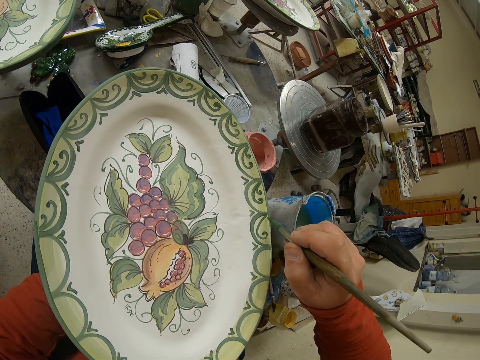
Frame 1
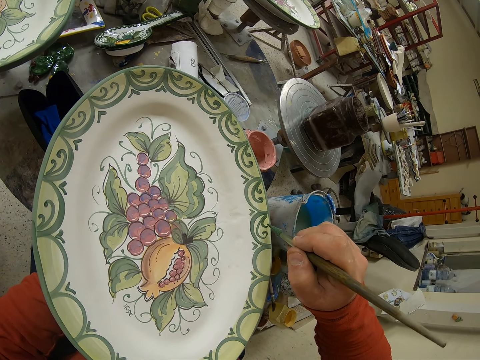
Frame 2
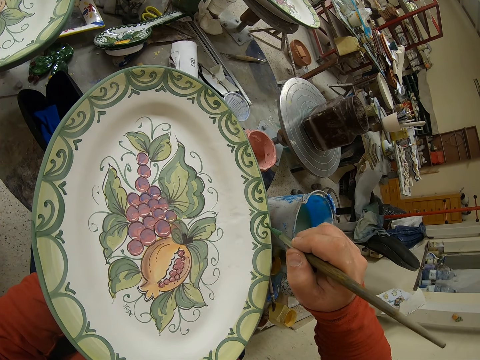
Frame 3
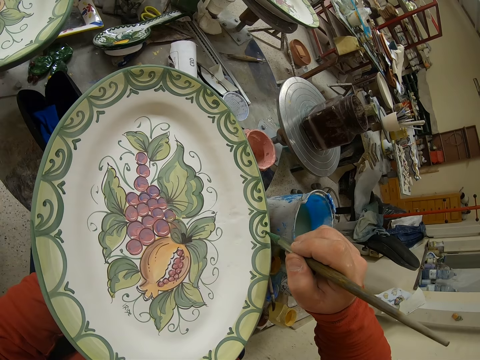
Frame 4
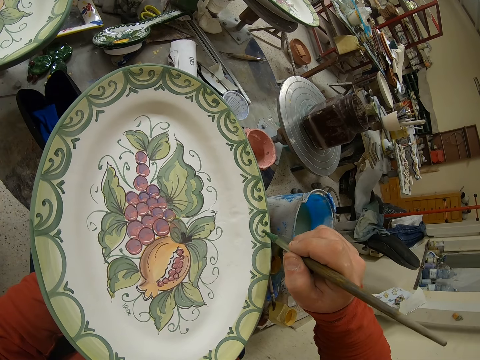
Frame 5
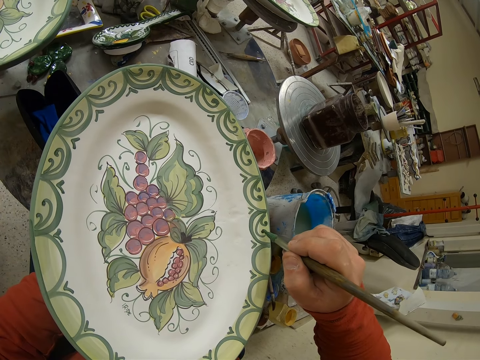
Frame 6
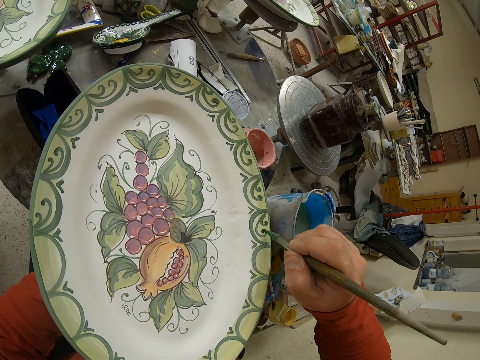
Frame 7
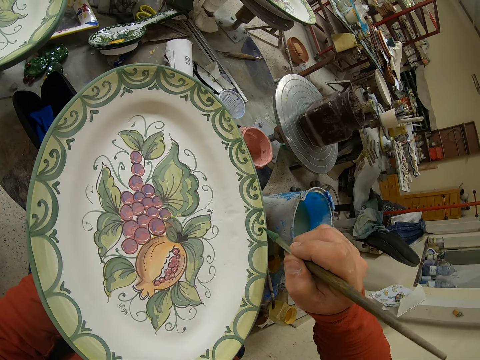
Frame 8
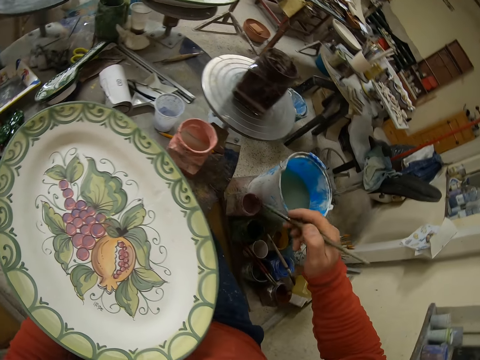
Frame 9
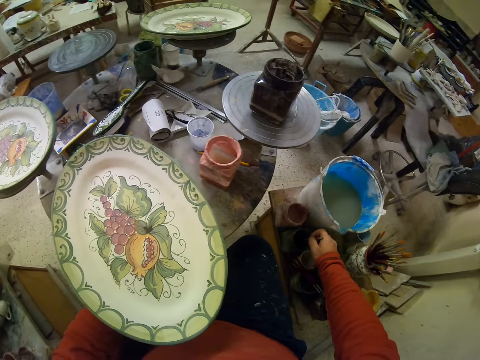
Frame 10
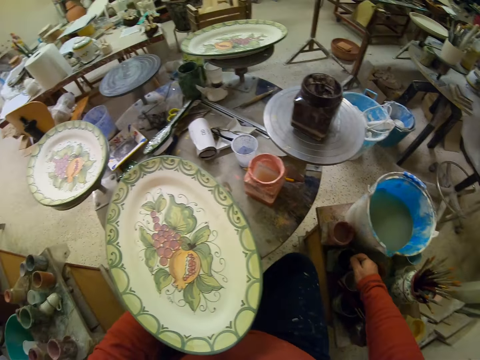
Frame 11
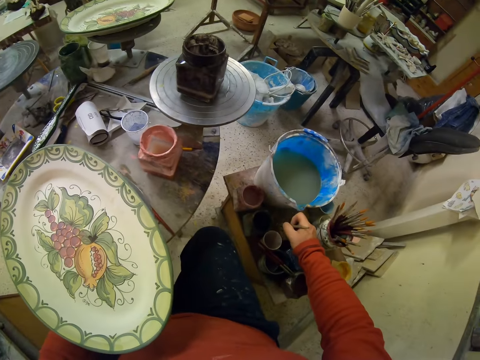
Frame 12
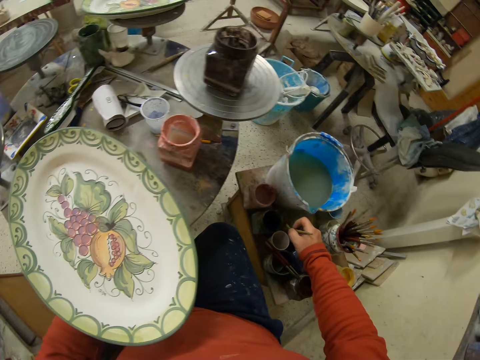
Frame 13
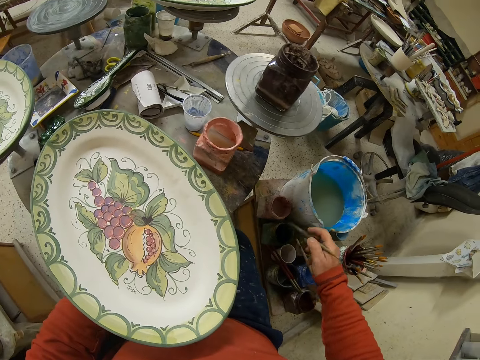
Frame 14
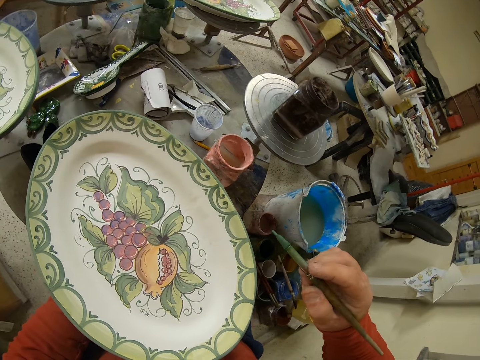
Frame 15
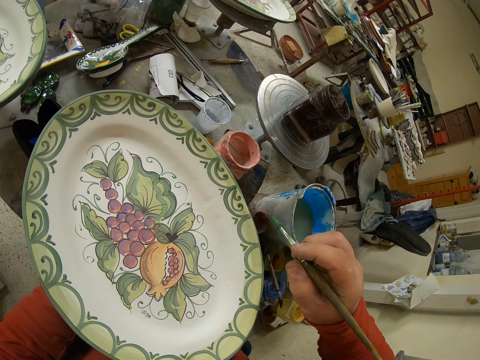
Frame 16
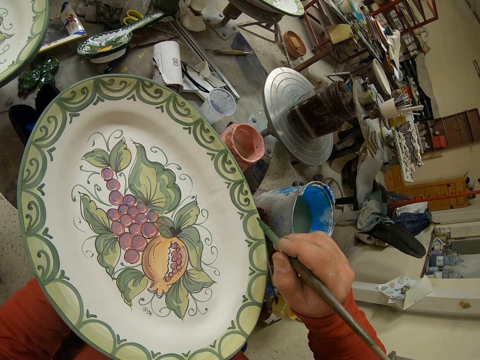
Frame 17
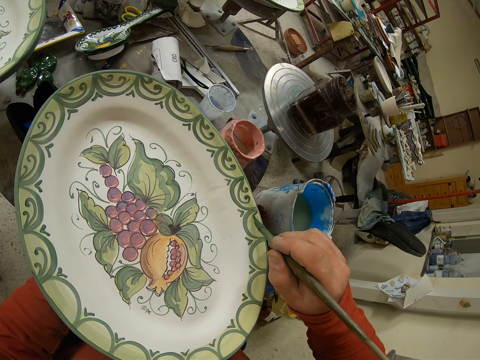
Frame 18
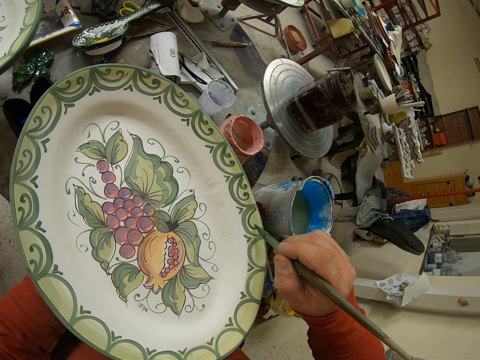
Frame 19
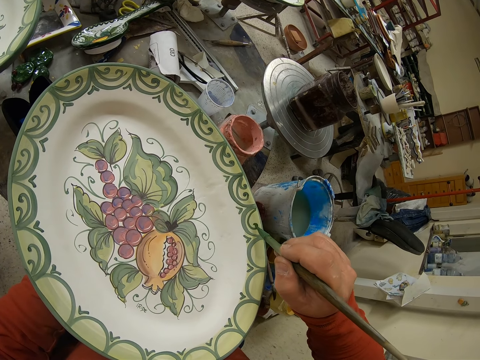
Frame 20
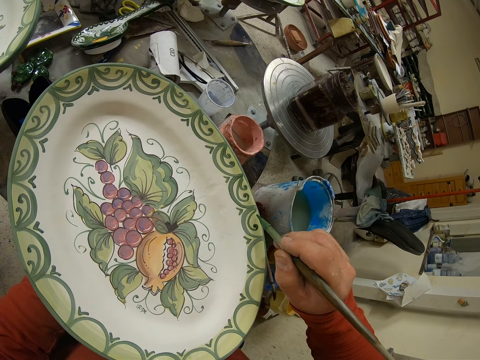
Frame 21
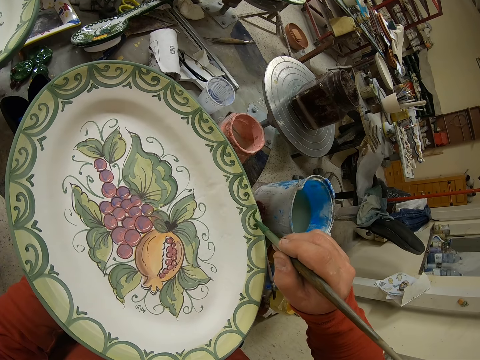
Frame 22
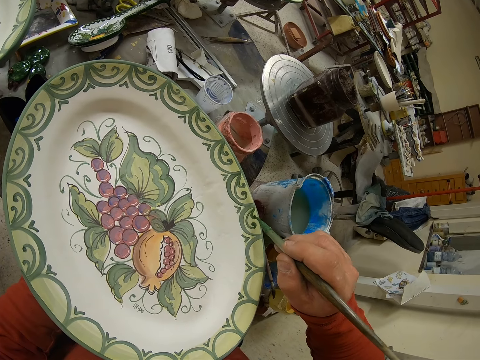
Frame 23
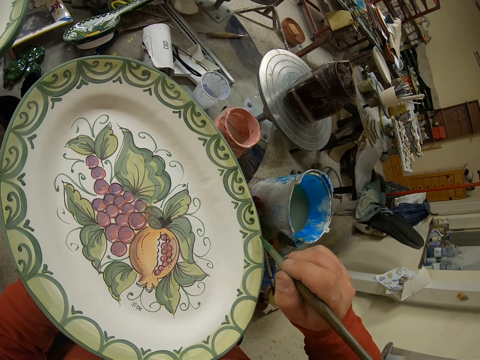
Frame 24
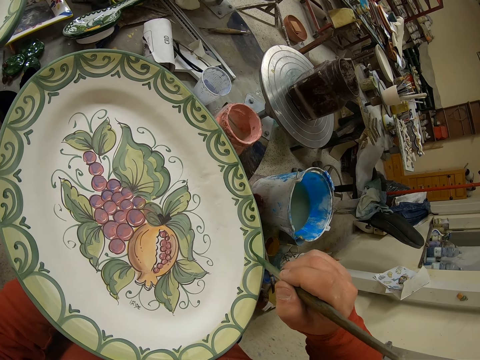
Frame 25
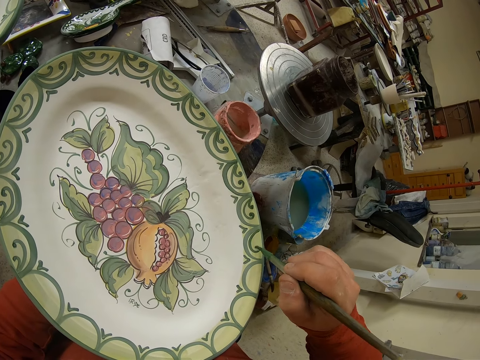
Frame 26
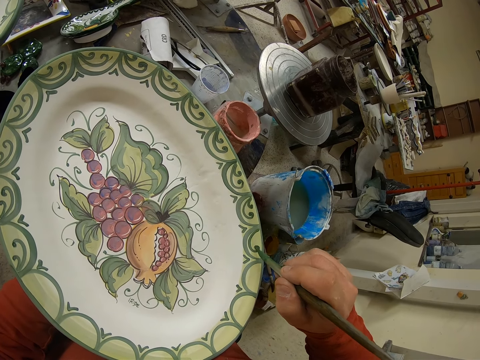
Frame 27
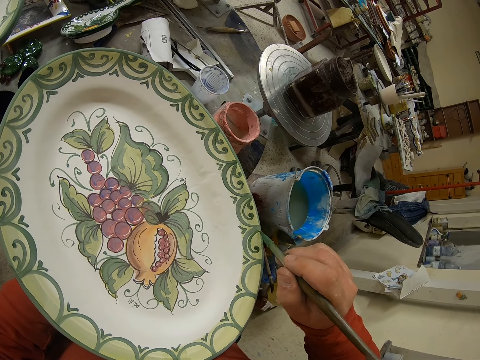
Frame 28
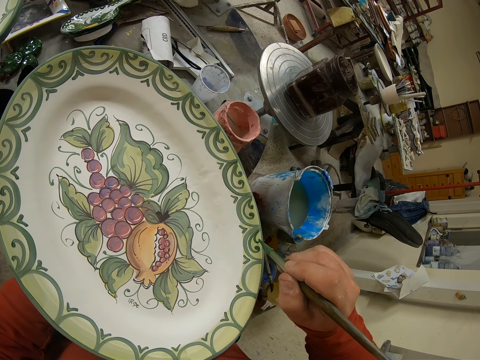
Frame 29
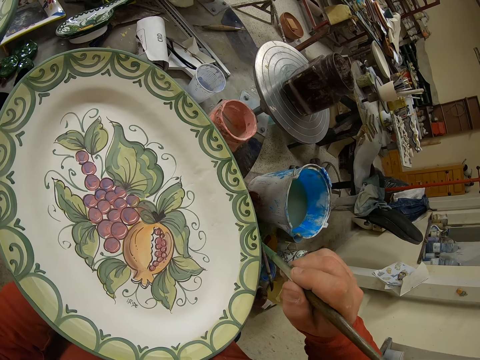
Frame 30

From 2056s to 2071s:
The camera wearer dips the brush in the paint. They paint the tray.

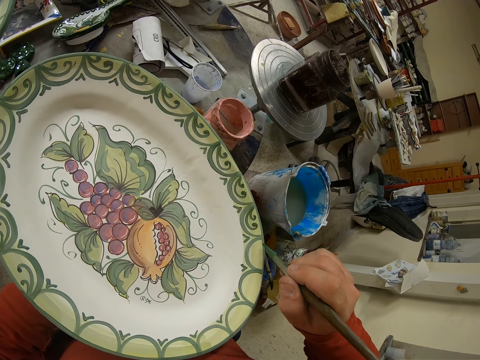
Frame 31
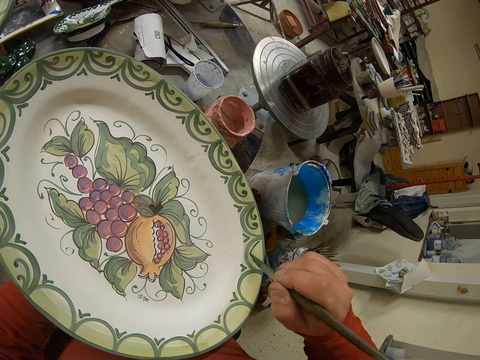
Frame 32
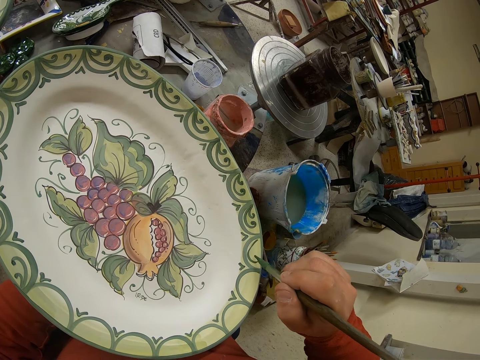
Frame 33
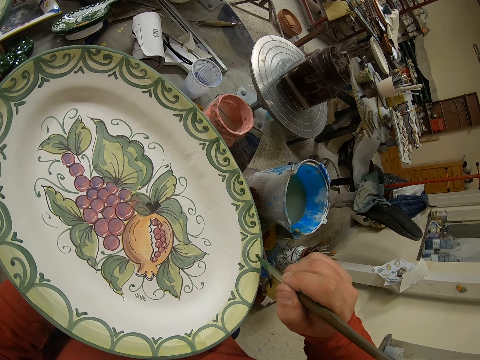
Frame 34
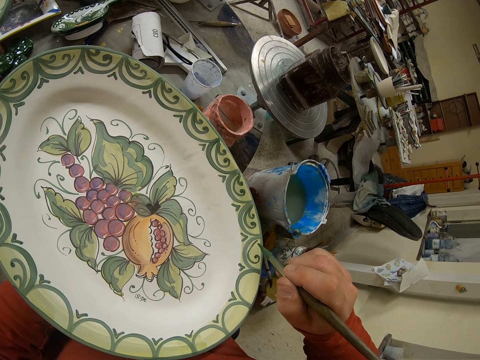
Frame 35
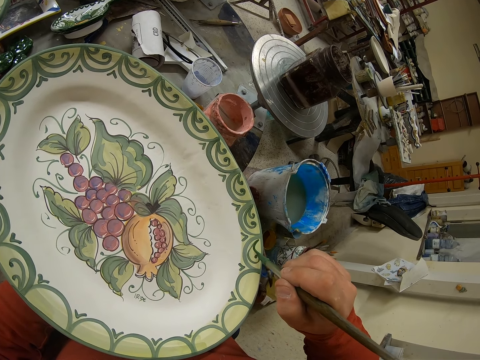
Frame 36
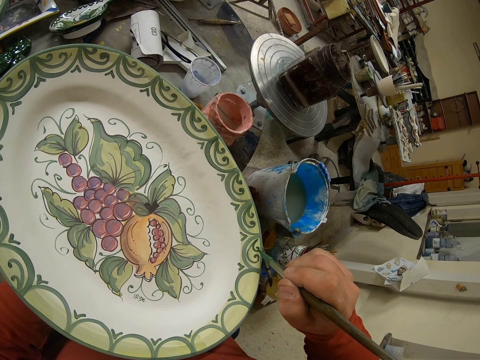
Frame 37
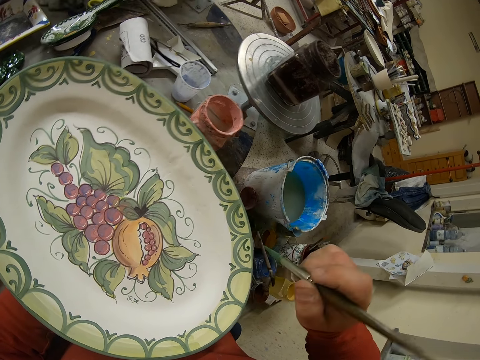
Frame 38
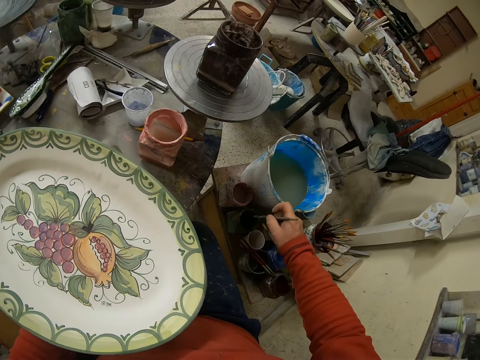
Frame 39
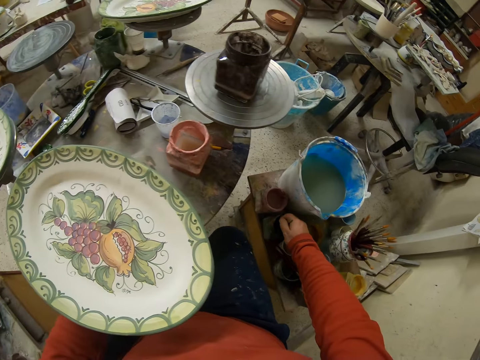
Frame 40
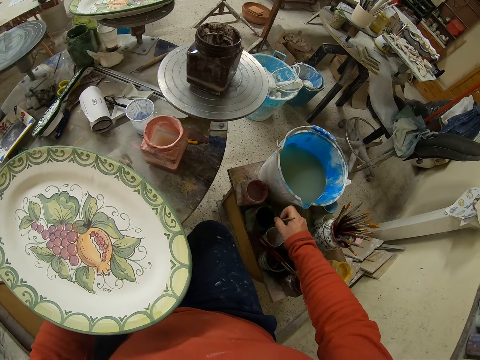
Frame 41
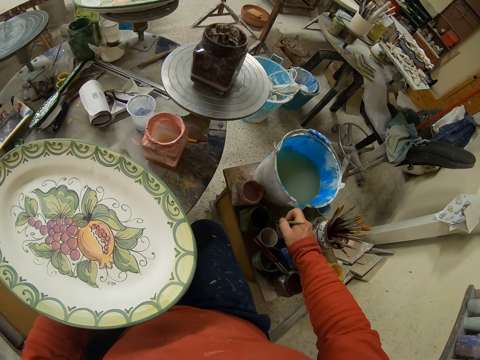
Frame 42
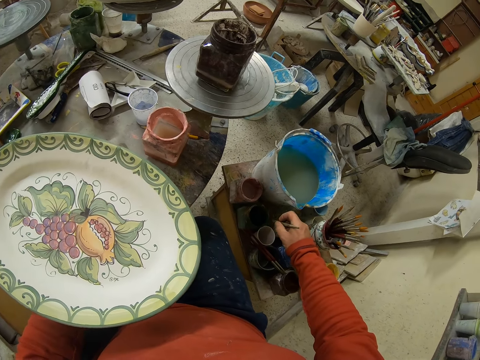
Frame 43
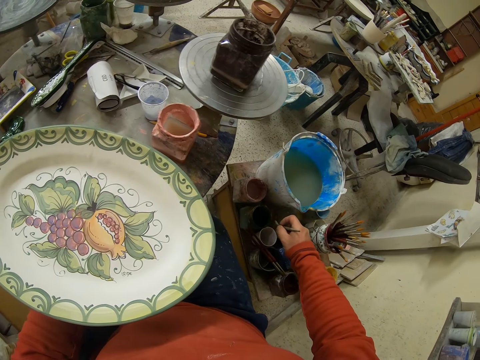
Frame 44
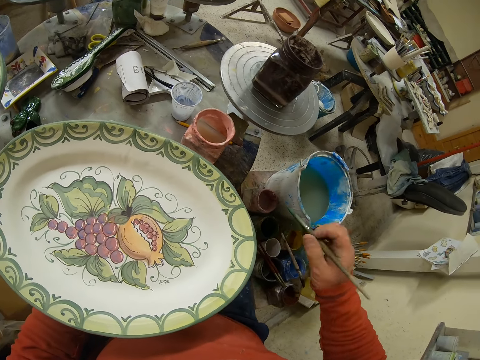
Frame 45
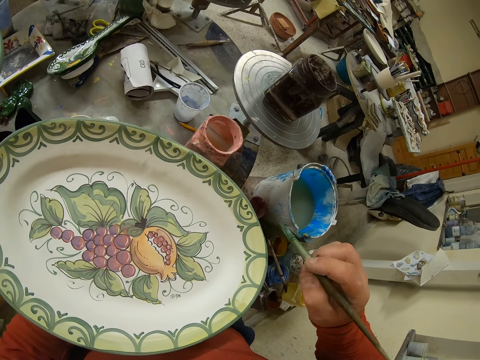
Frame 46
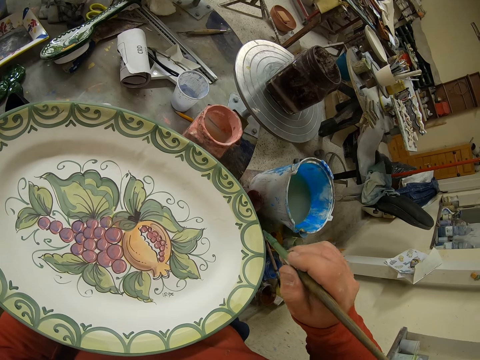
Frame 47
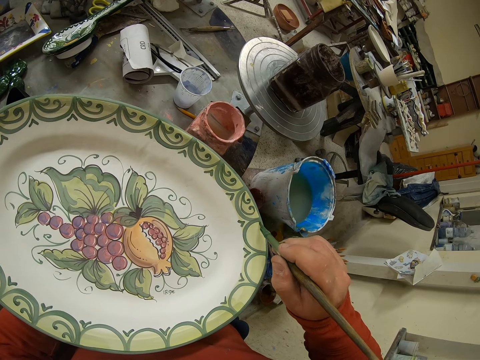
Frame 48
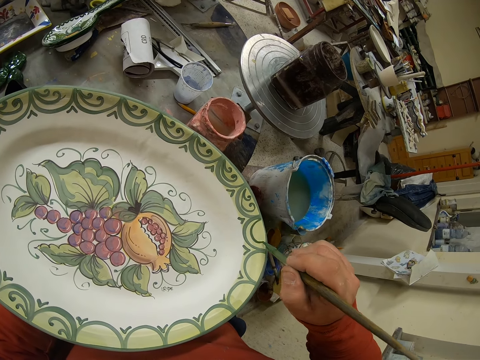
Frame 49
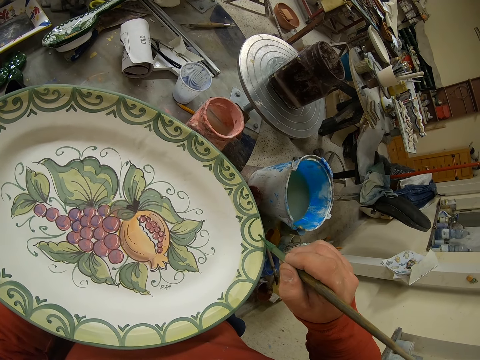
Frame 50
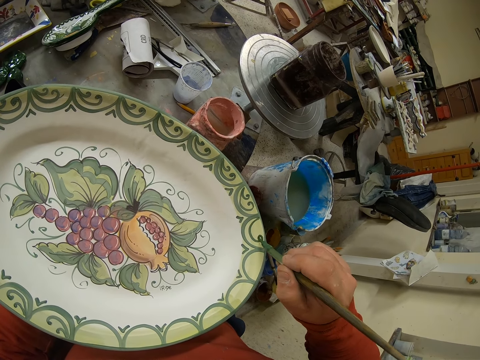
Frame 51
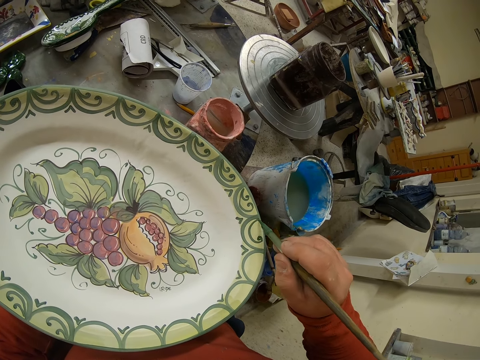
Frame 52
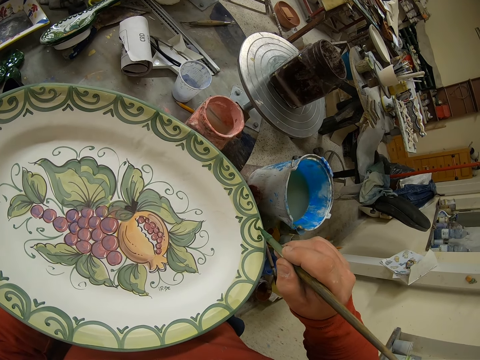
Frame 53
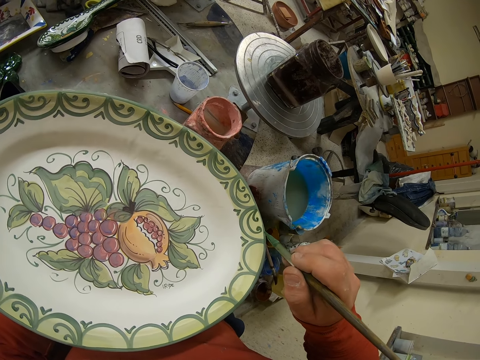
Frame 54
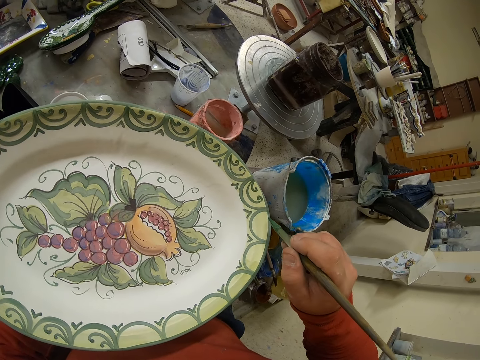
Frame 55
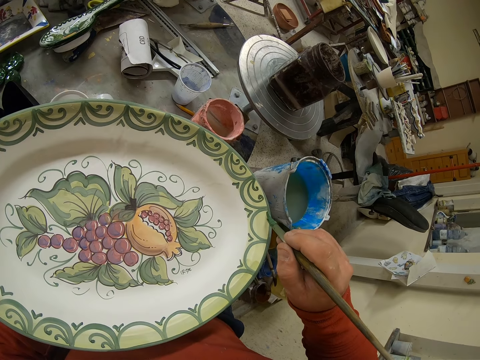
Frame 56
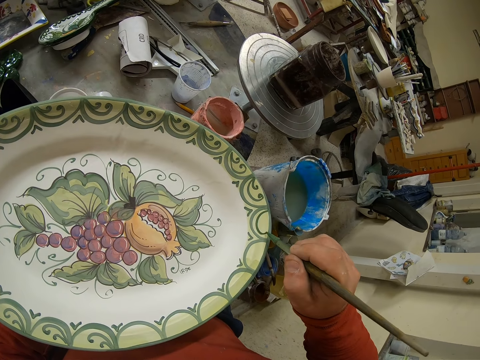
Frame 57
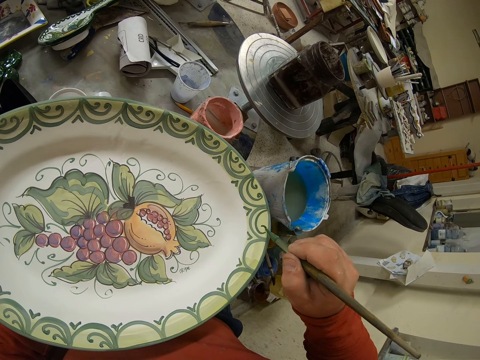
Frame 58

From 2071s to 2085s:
The camera wearer dips the brush in the paint. They paint the tray.
